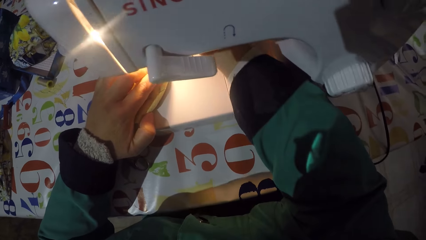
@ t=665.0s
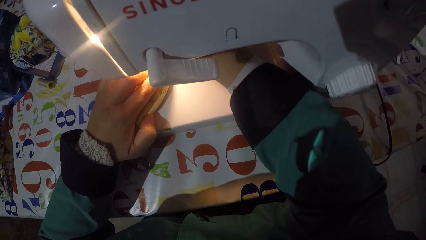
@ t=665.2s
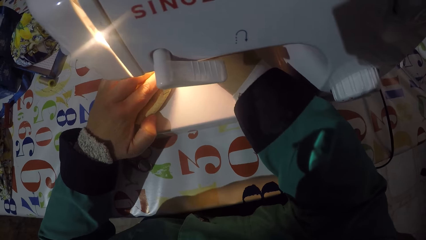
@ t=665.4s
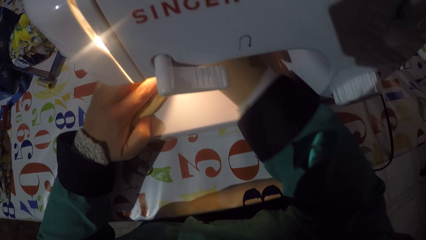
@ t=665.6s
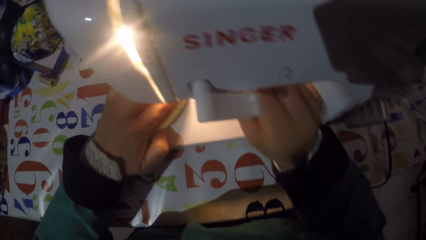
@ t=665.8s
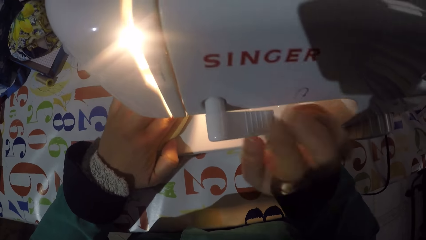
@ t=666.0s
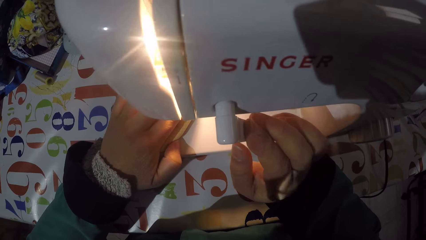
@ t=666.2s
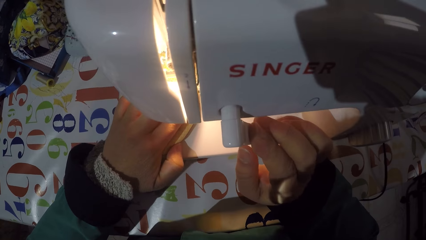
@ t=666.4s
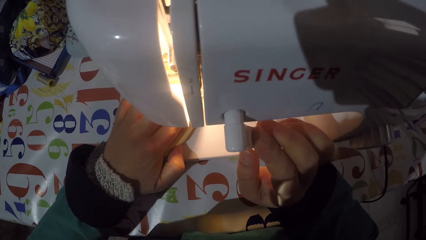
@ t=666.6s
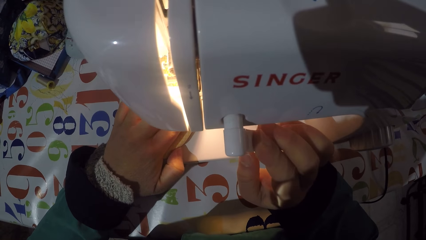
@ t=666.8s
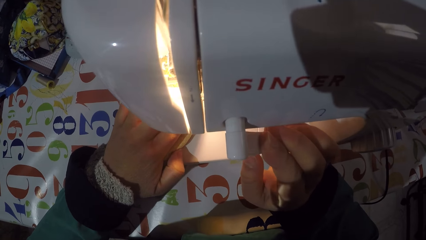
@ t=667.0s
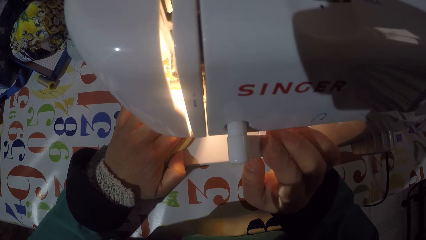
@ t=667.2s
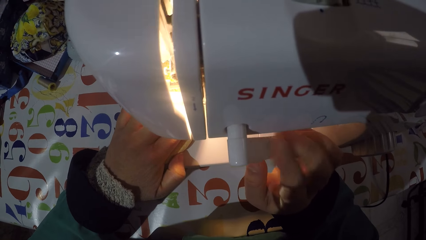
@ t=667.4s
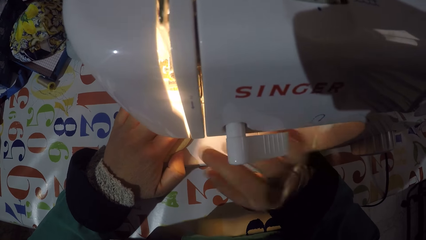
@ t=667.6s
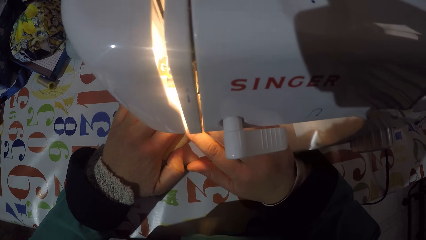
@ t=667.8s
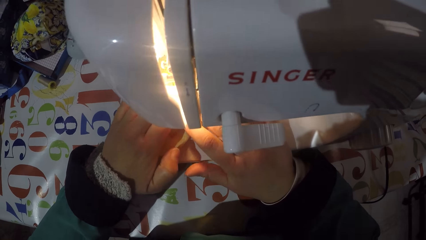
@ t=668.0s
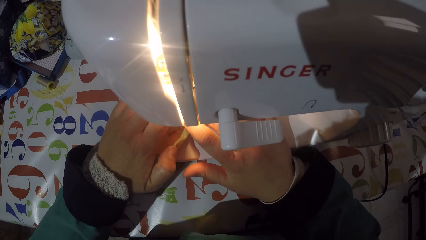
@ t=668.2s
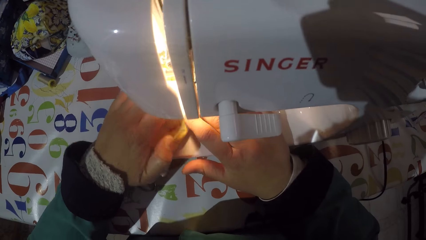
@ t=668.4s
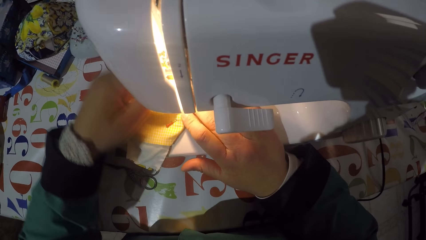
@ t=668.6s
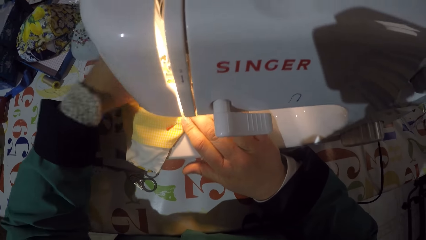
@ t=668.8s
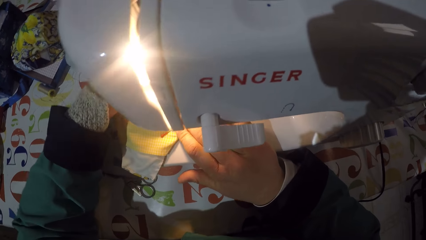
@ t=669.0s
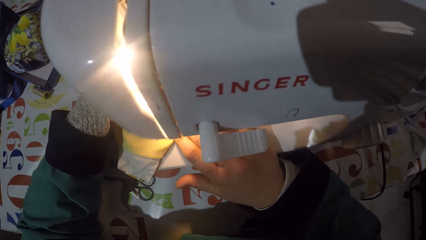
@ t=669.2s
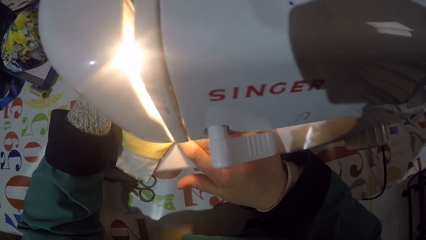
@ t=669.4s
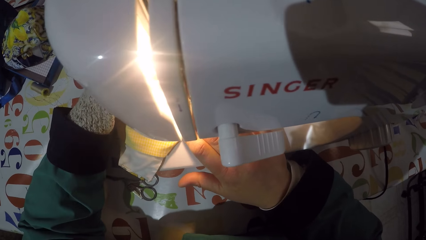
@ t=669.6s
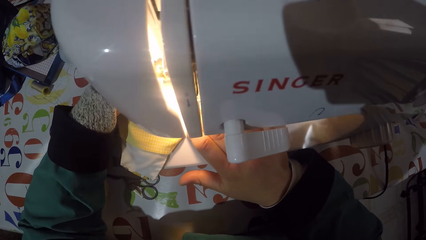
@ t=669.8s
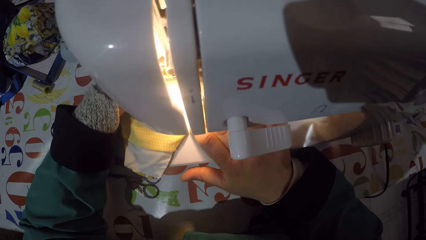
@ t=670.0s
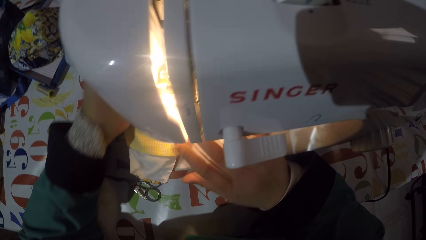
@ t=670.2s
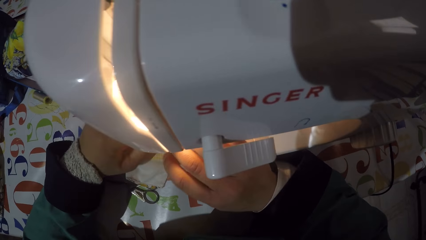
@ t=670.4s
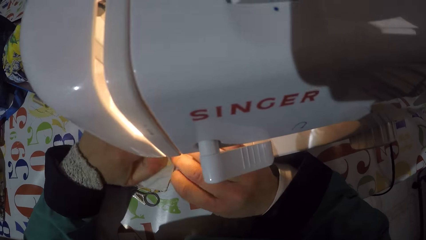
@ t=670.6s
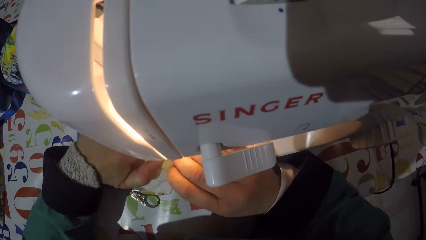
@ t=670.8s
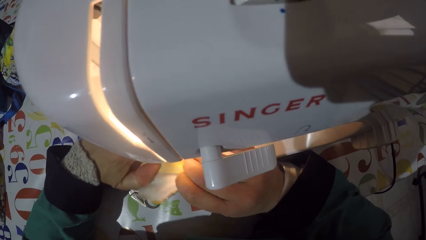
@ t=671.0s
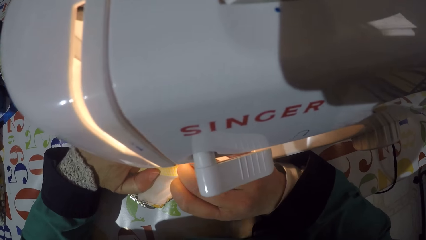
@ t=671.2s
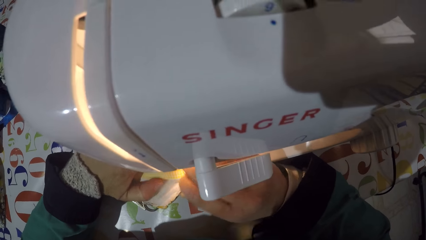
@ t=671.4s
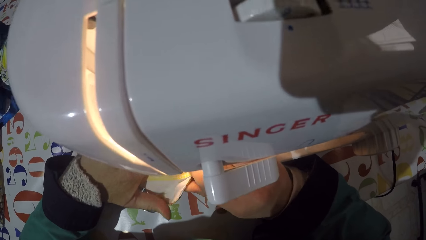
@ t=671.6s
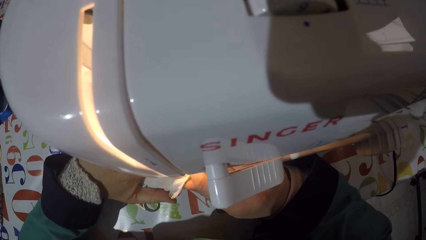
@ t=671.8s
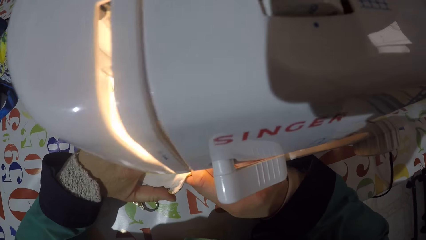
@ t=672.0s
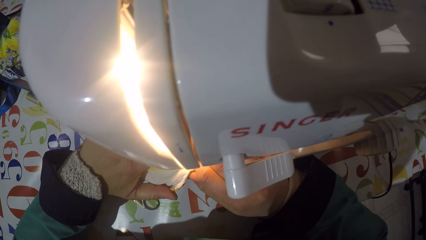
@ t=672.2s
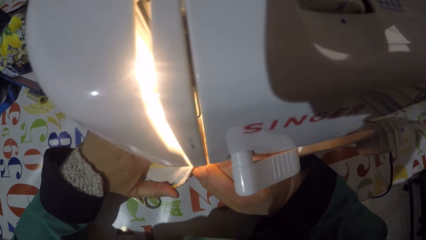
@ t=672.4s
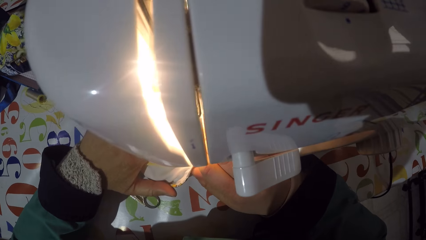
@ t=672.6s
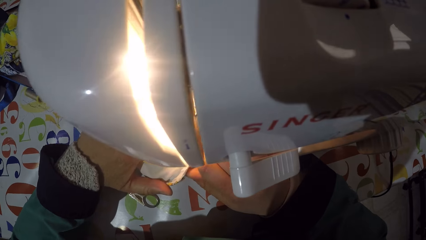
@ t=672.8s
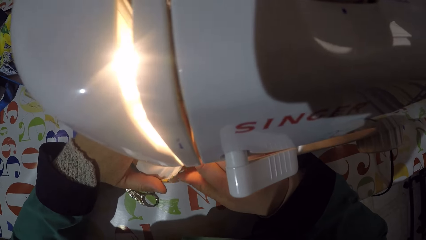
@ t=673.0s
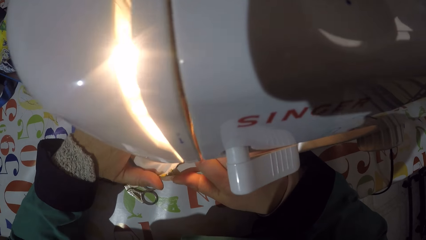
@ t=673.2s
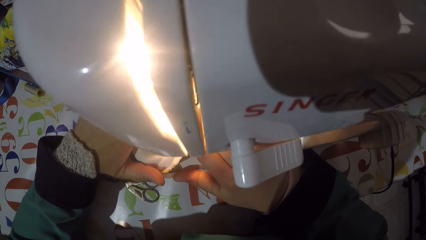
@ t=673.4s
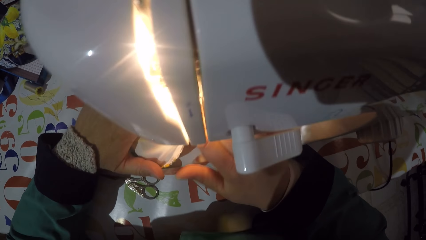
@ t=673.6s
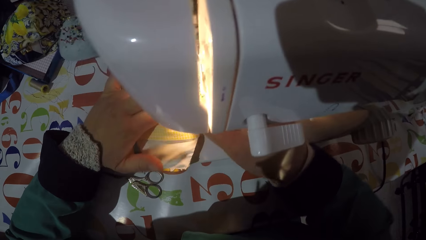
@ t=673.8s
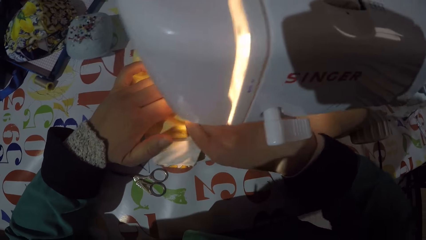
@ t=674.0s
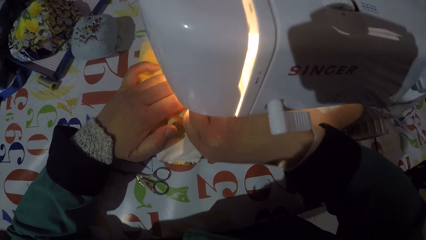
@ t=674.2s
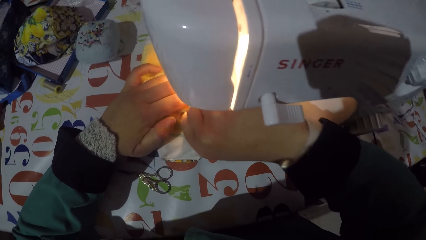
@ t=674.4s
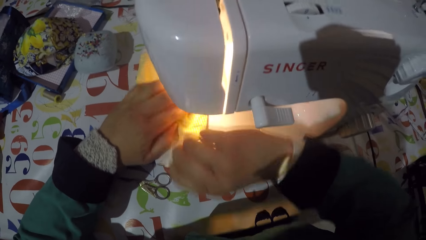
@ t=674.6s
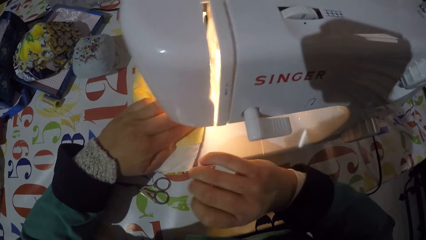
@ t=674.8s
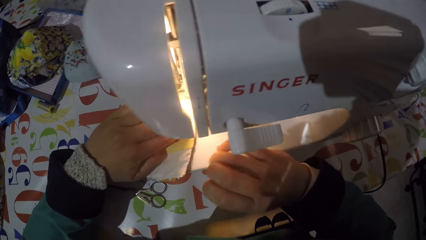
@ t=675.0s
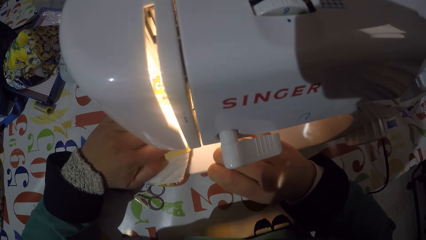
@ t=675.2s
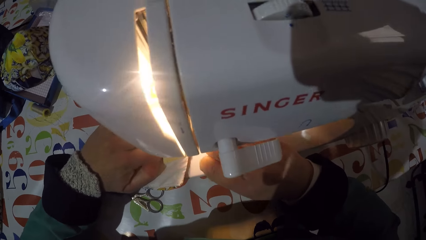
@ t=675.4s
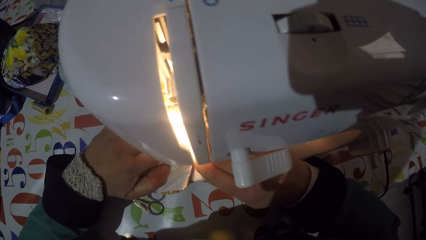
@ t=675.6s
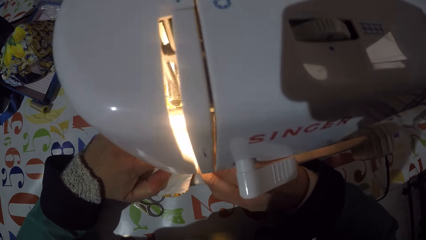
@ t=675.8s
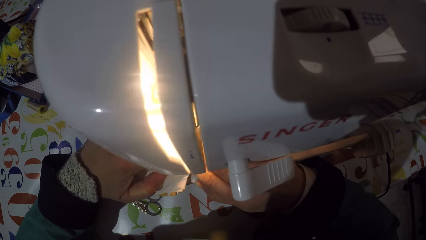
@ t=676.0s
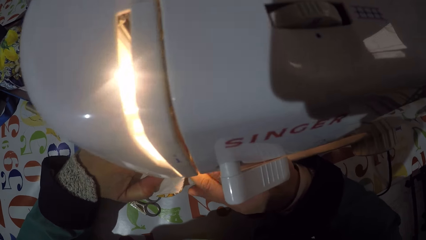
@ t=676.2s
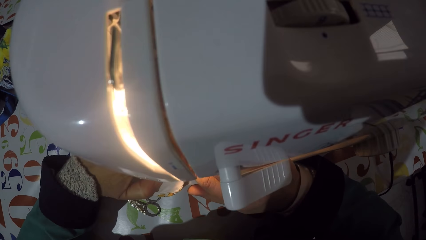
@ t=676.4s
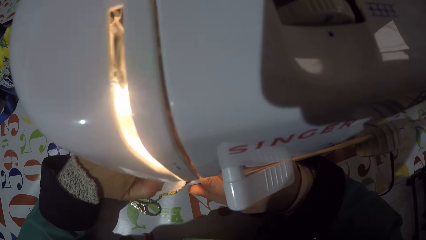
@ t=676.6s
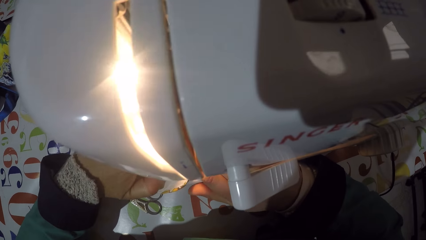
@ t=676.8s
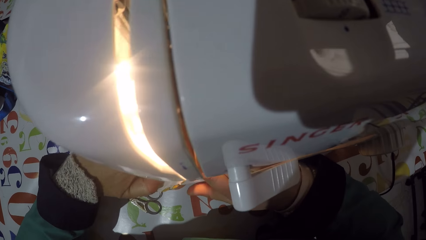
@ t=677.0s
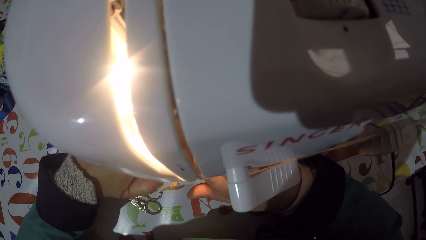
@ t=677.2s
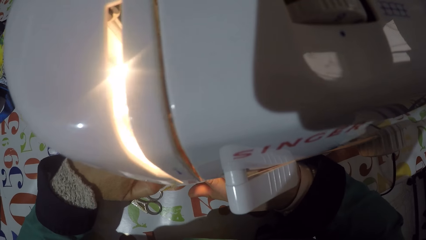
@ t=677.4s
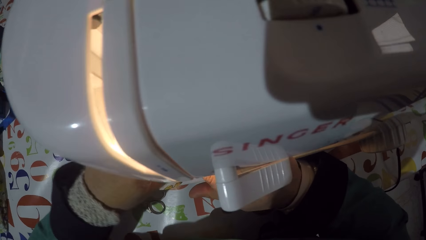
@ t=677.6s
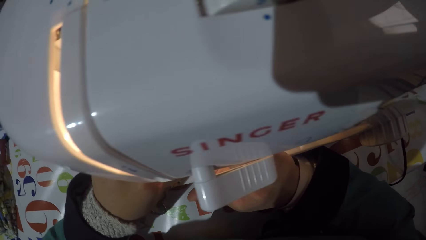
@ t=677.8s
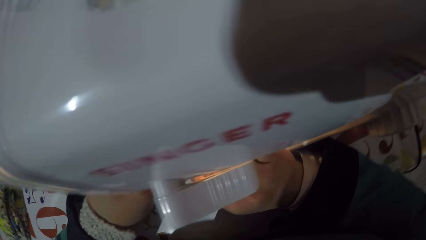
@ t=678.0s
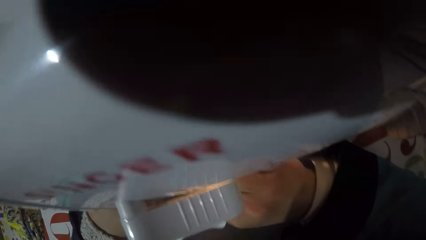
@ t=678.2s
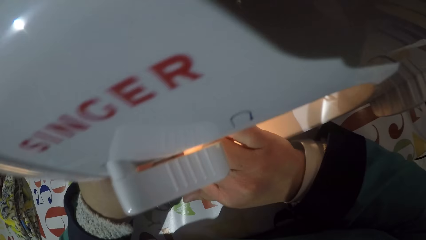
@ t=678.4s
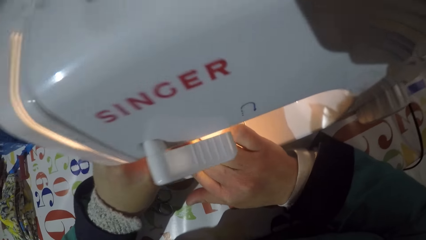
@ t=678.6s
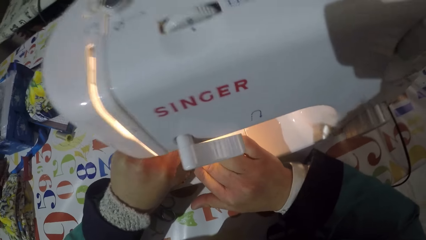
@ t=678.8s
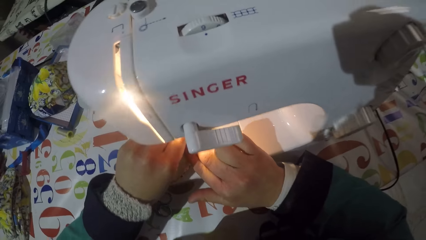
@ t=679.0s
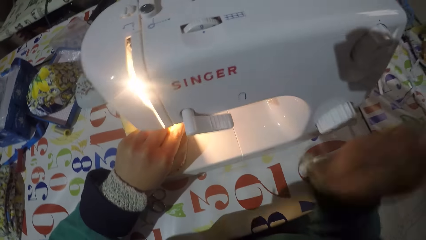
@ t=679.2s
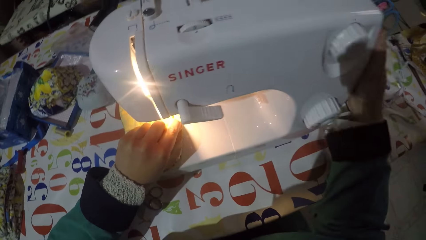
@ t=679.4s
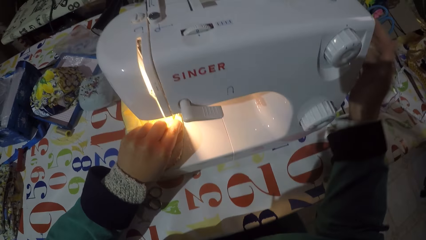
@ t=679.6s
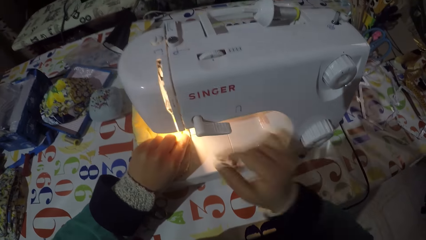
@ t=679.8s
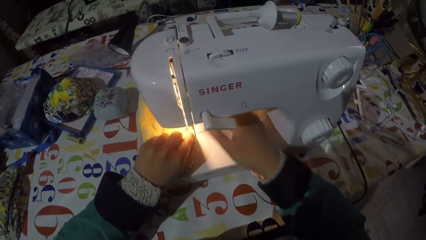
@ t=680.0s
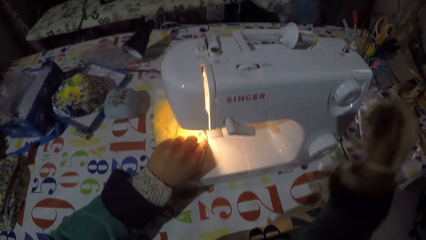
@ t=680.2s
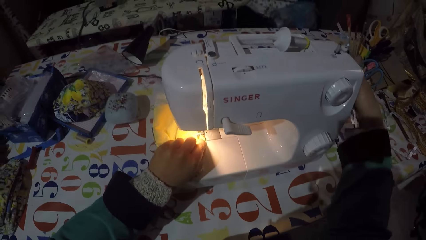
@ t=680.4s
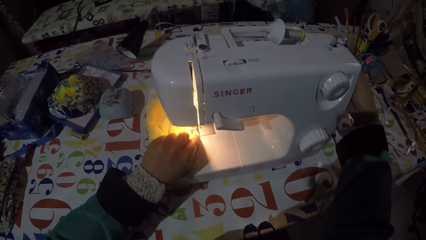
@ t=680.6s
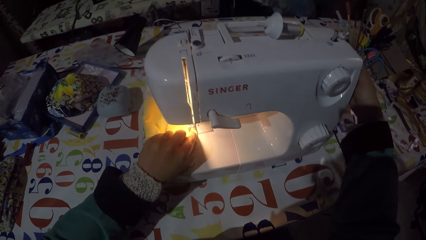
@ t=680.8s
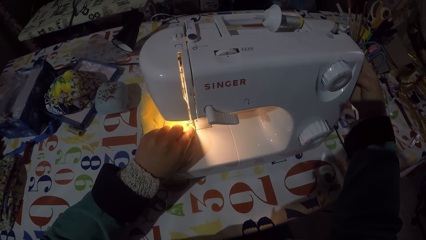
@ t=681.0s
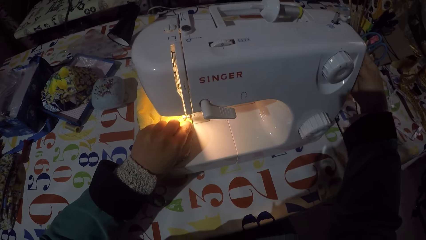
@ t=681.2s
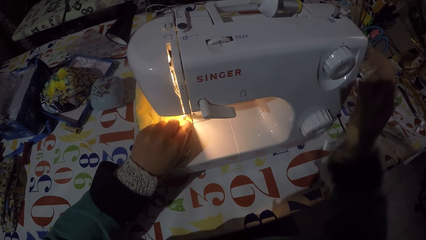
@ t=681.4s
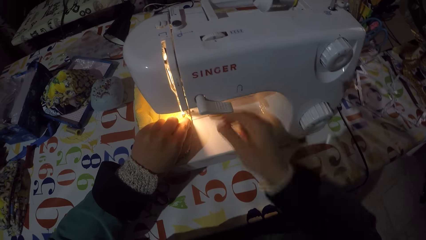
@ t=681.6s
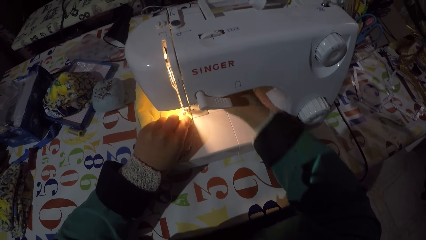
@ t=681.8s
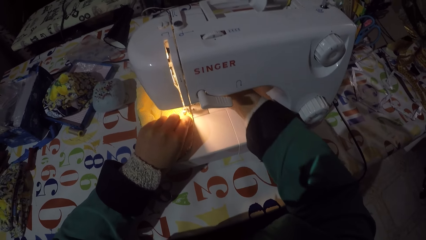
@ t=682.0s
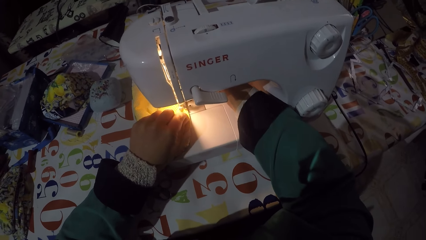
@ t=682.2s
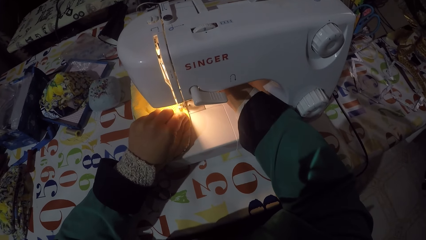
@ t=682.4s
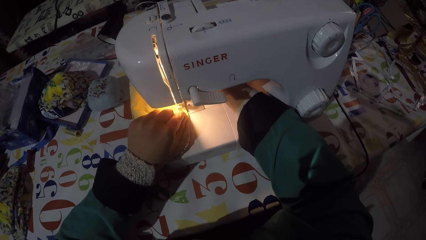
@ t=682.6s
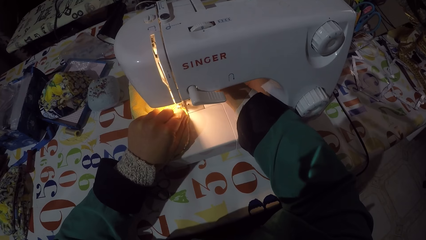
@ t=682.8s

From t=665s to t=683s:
The camera wearer pushes the mask underneath the needle. They turn on the sewing machine. They sew the mask. They remove a pin from the mask. They sew the mask. They adjust a balance wheel.
